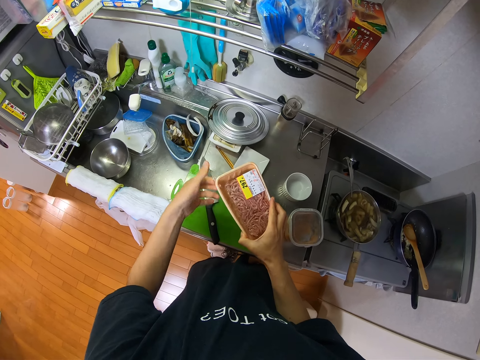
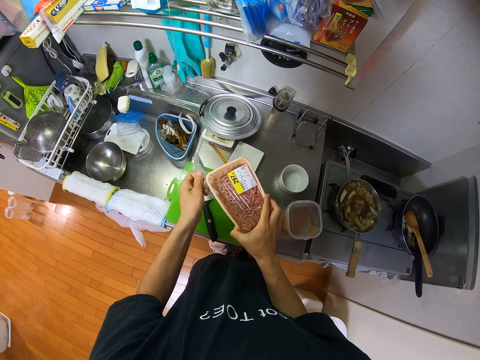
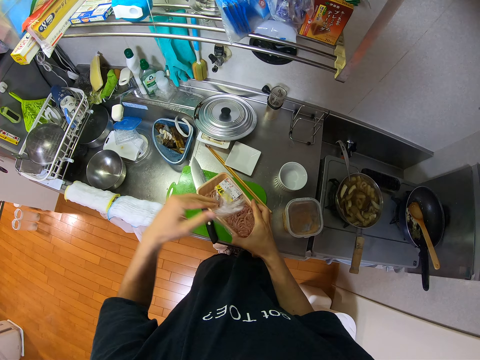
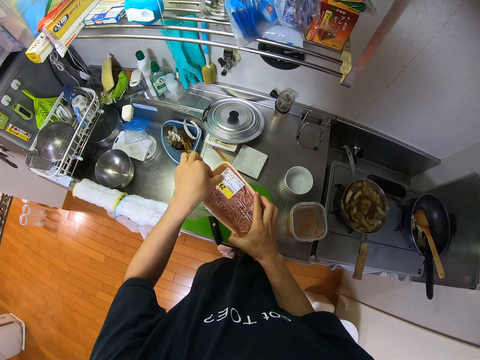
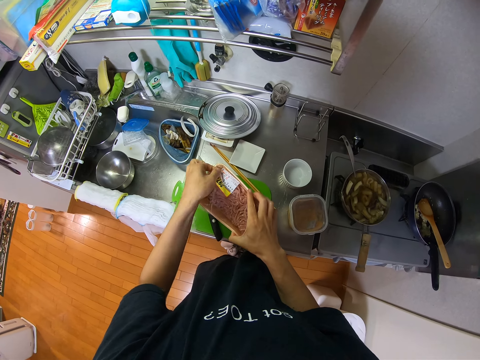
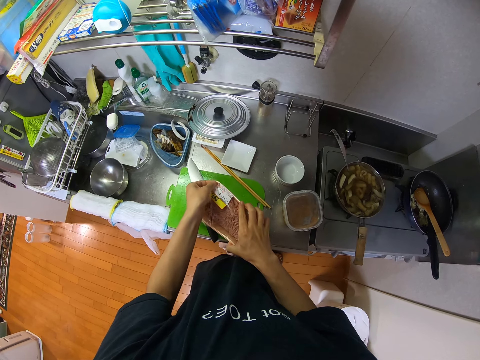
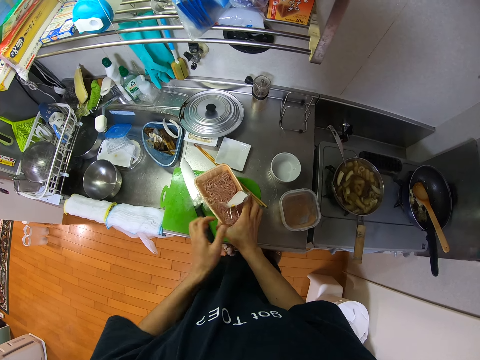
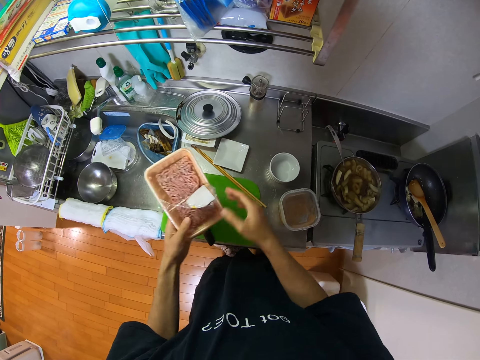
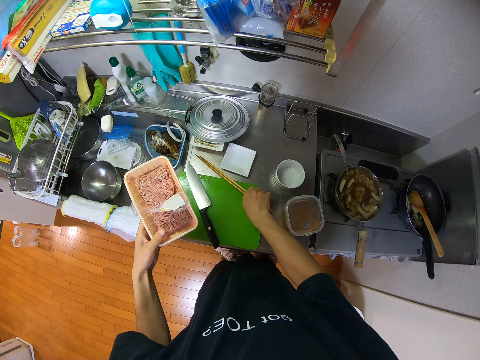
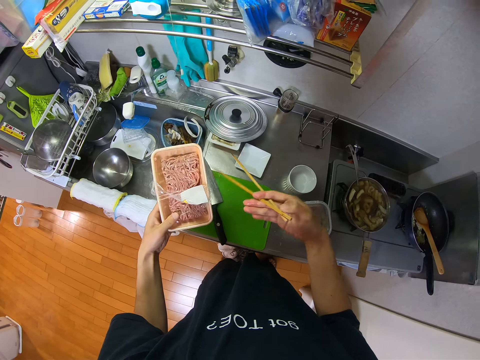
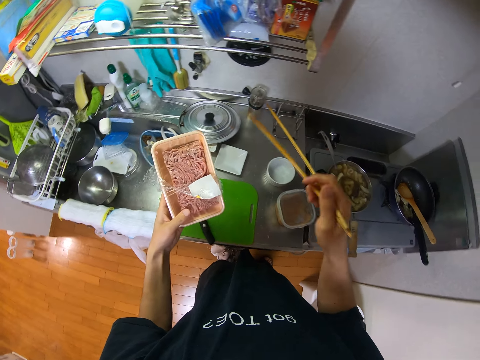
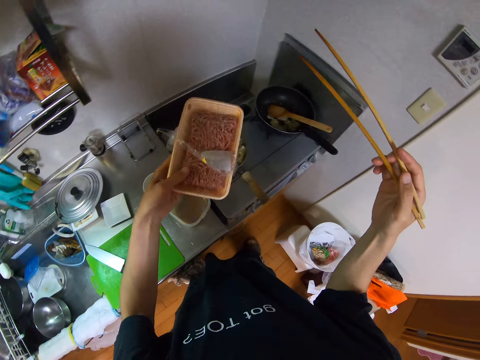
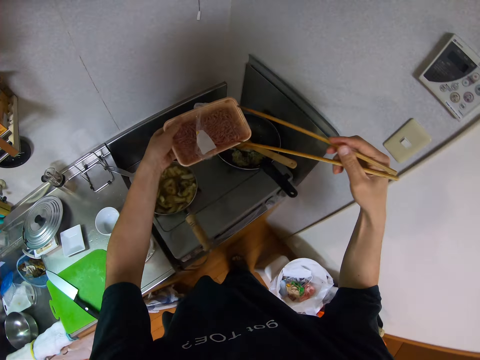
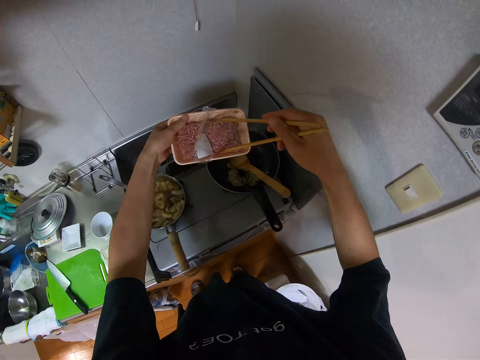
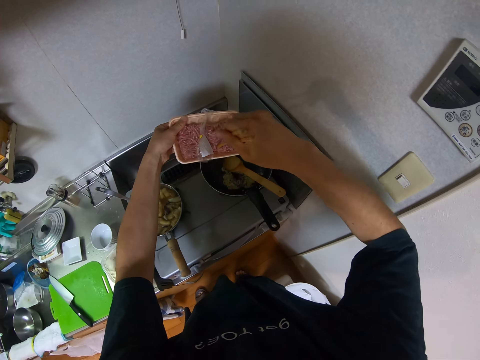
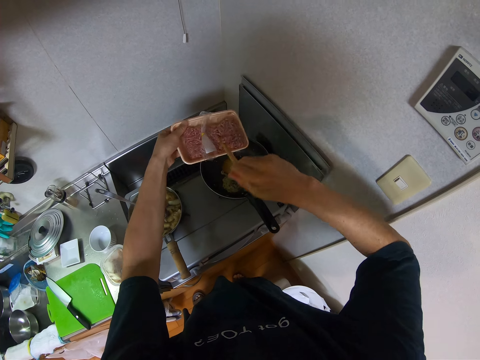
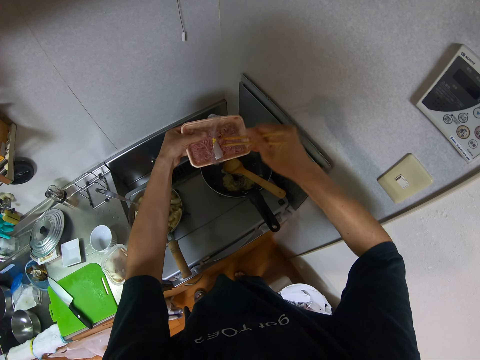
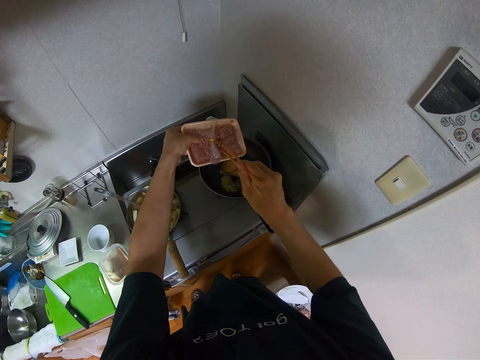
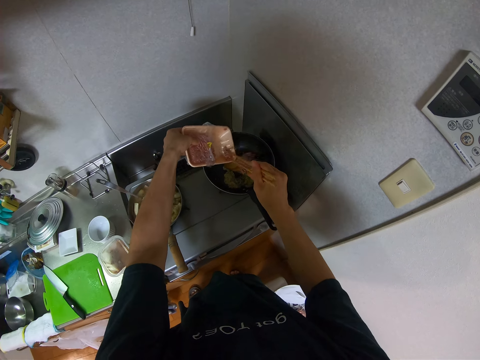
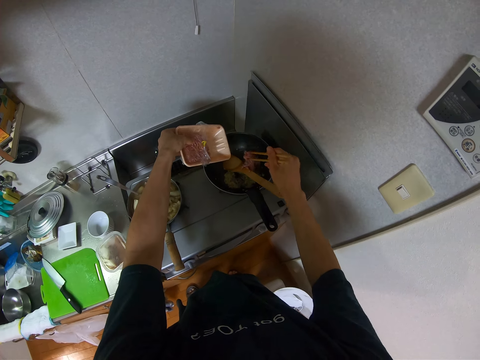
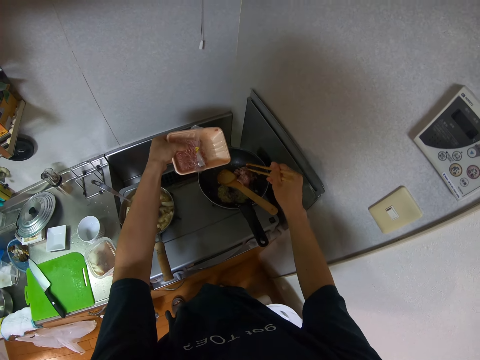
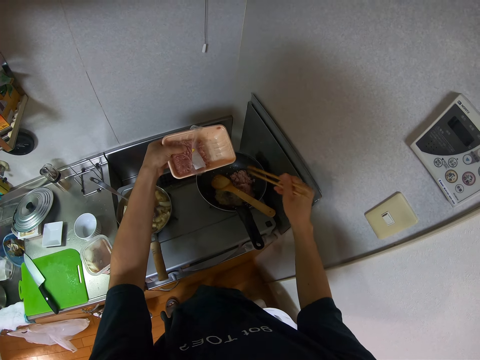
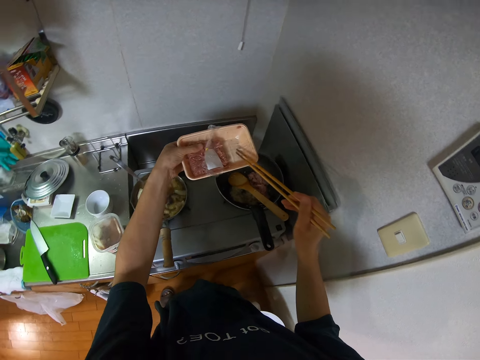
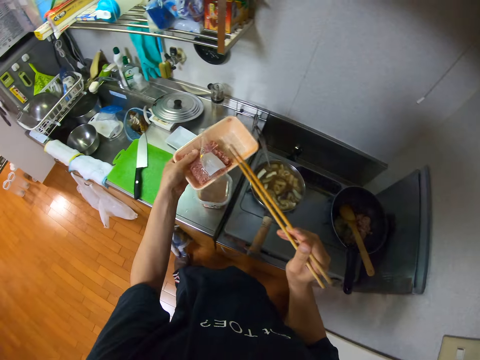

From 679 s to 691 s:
The camera wearer picks up the chopsticks on the chopping board with her right hand. She drops some noodles or minced meat from the container into the frypan on the gas cooker with the chopsticks. She picks up the minced meat with the chopsticks. She presses the minced meat with the chopsticks.

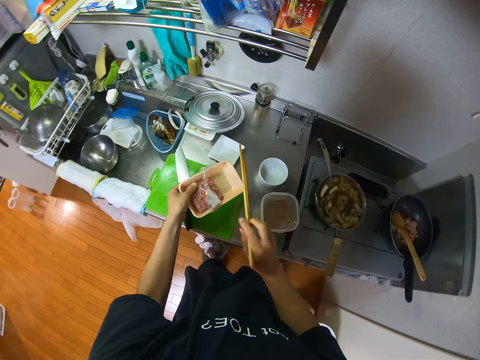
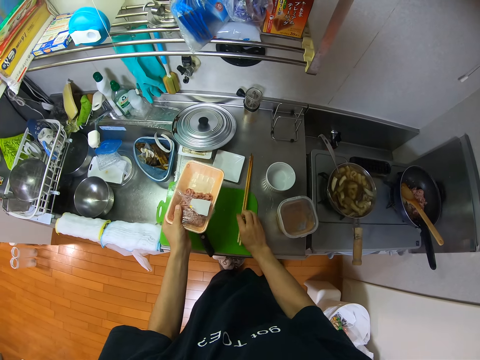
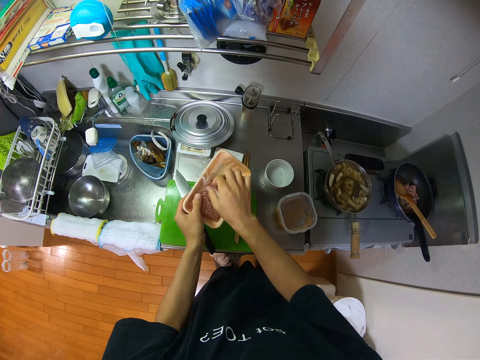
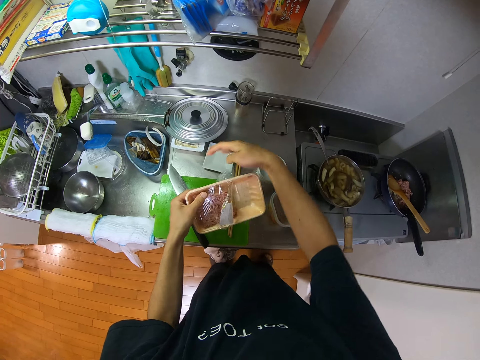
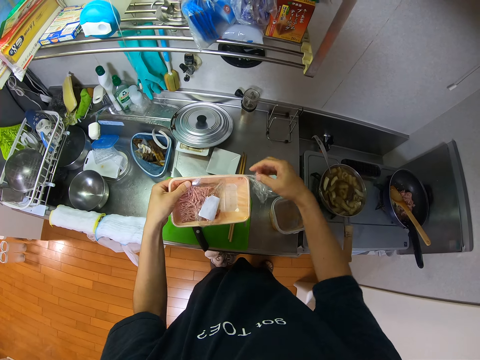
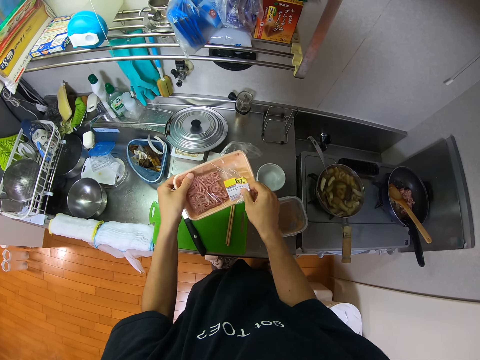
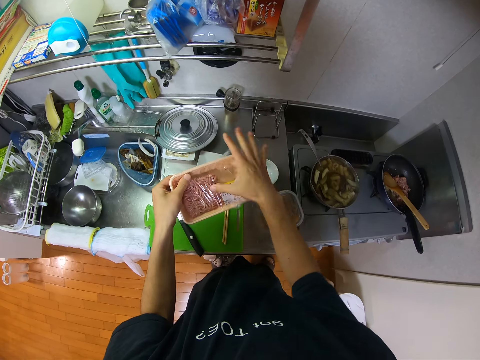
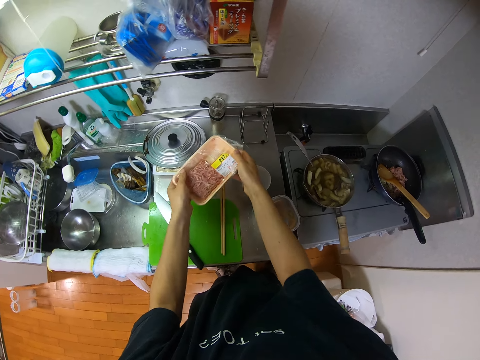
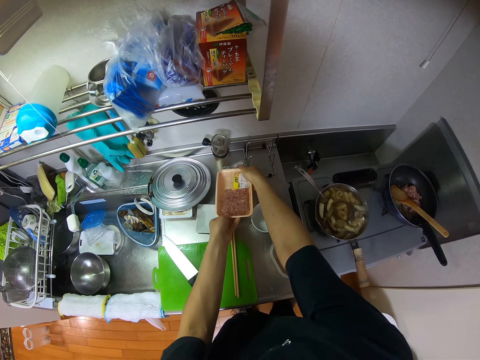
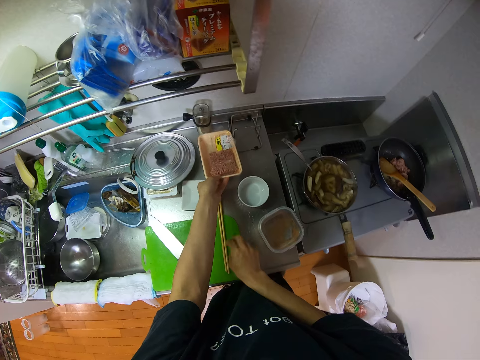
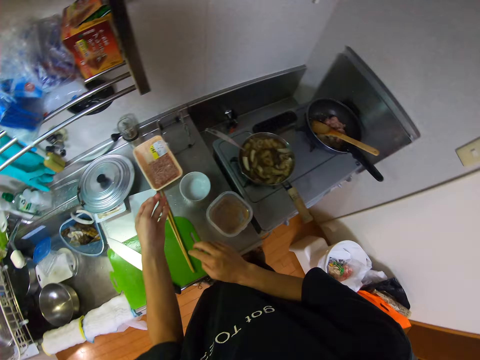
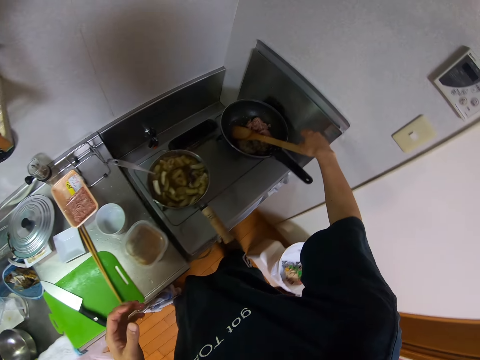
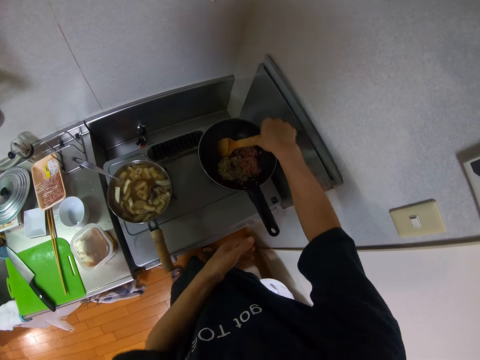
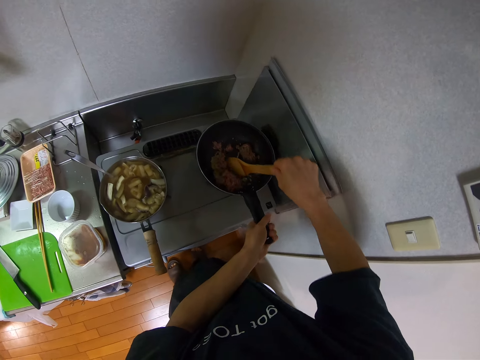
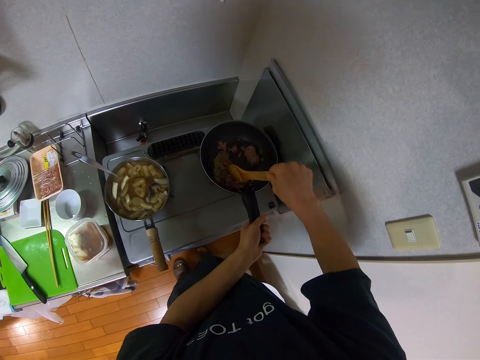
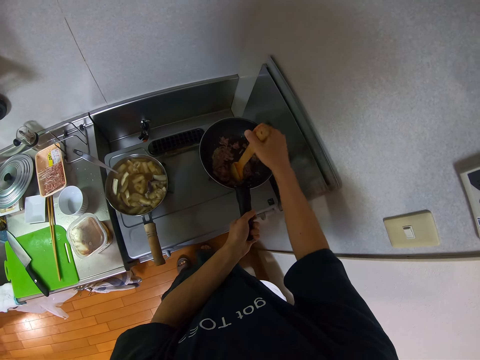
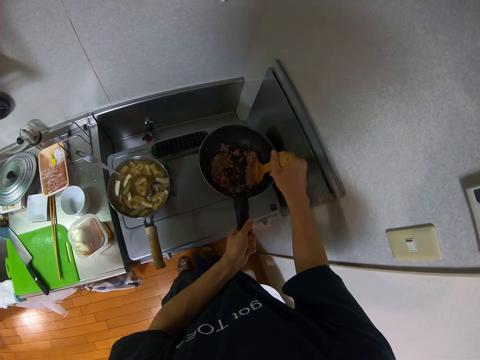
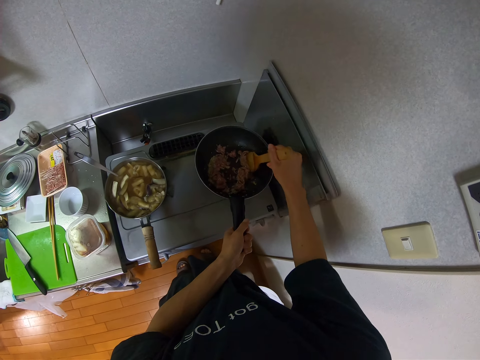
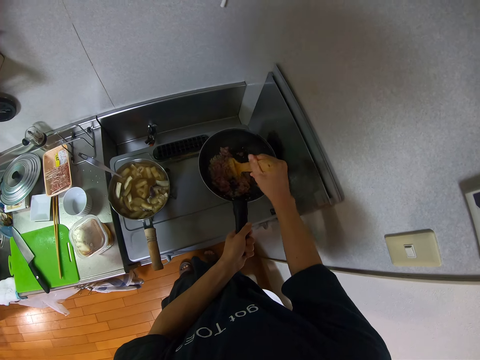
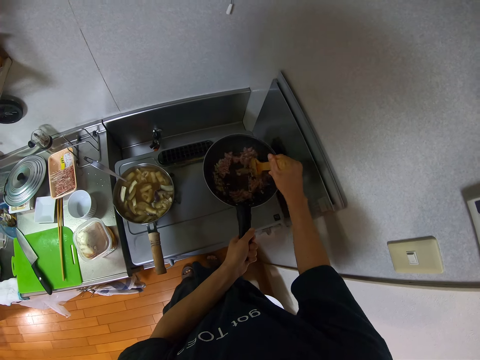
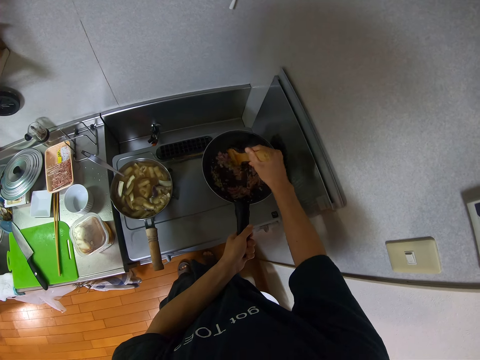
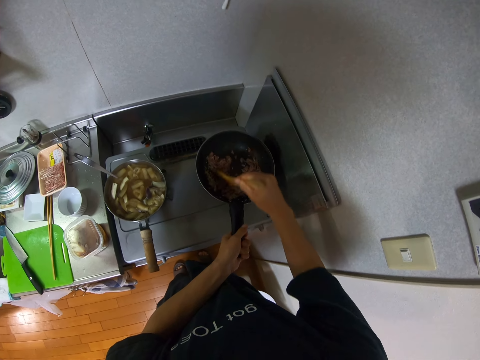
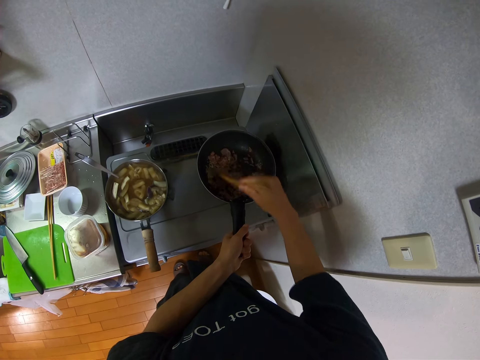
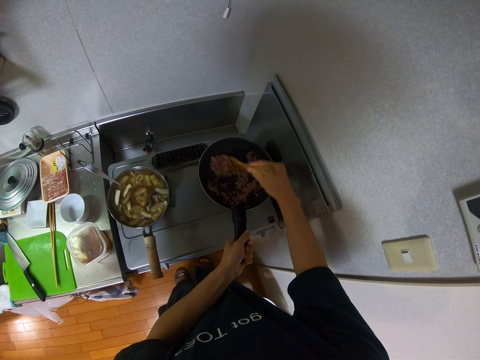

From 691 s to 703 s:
The camera wearer puts chopsticks on a cutting board. They wrap minced meat with a cling plastic wrap. They put the minced meat on the counter. They pick up a turner spoon and hold the pan handle. They stir the minced meat in the frypan with the turner spoon.
